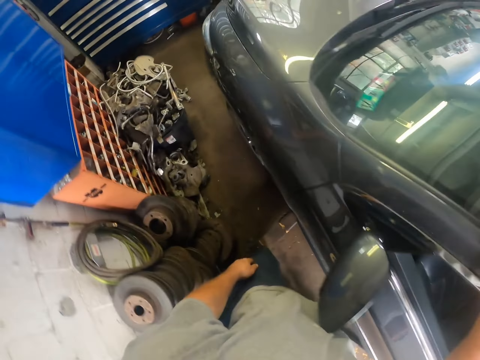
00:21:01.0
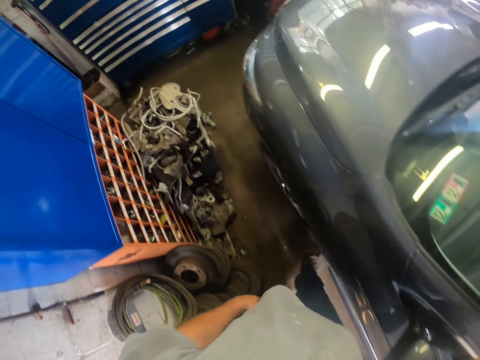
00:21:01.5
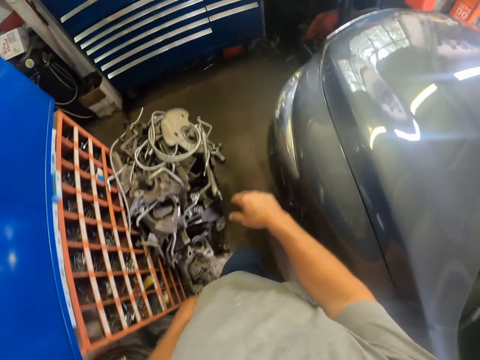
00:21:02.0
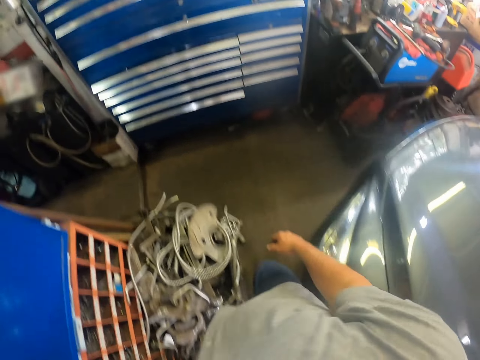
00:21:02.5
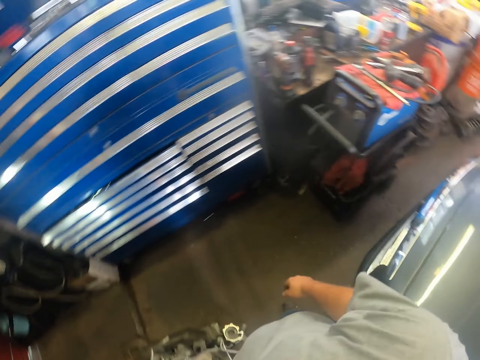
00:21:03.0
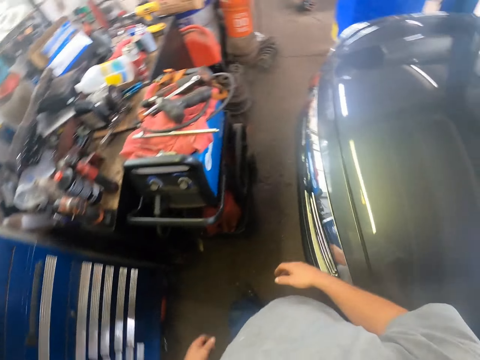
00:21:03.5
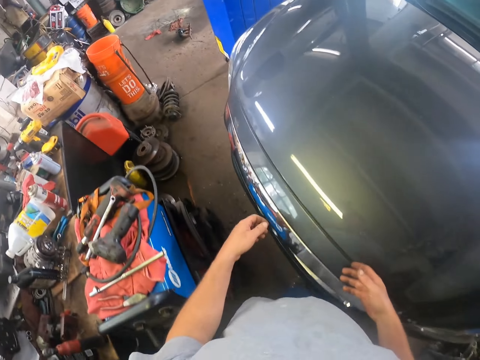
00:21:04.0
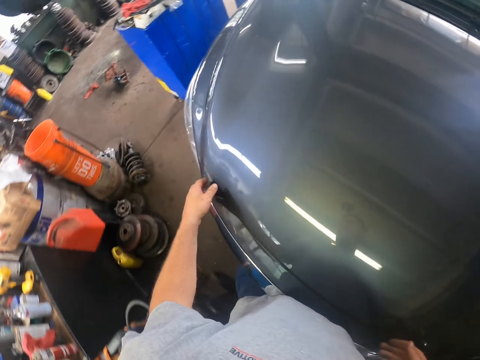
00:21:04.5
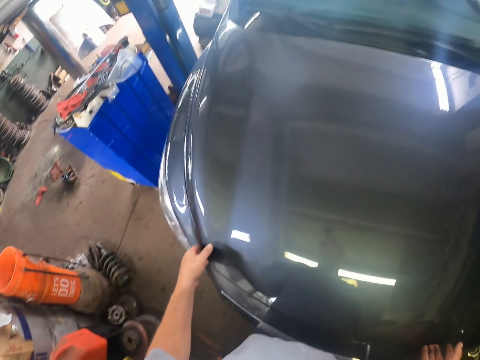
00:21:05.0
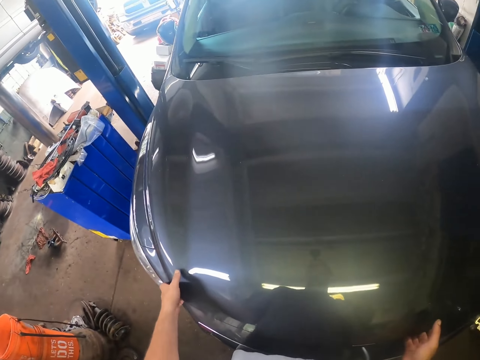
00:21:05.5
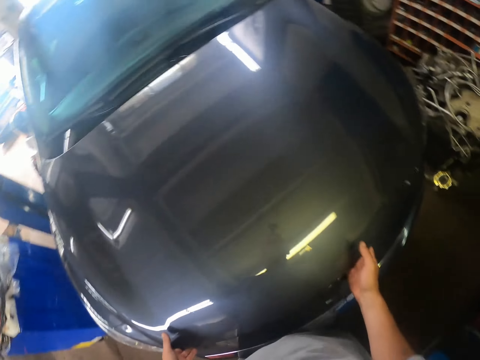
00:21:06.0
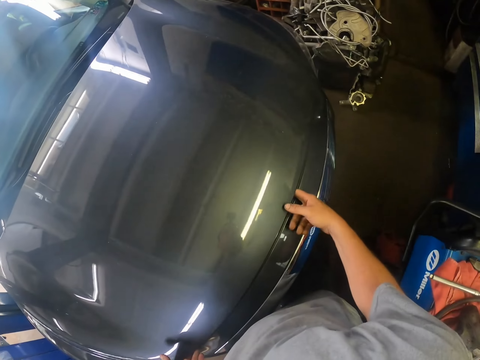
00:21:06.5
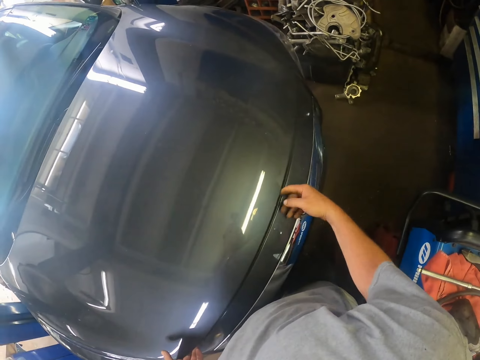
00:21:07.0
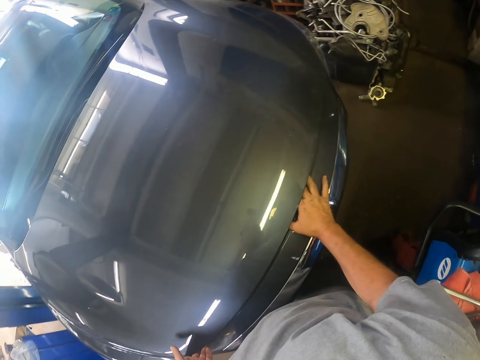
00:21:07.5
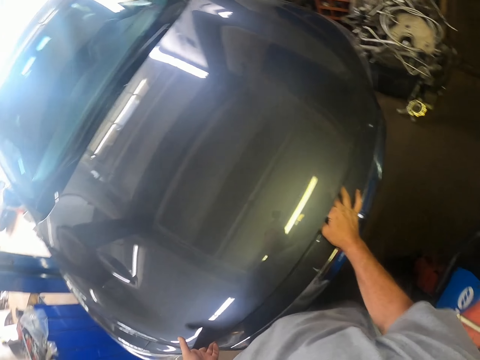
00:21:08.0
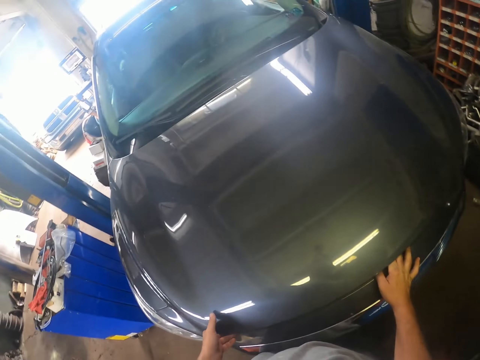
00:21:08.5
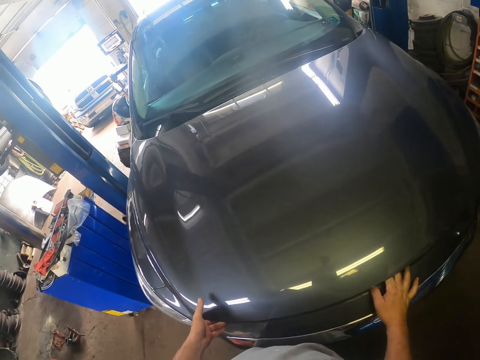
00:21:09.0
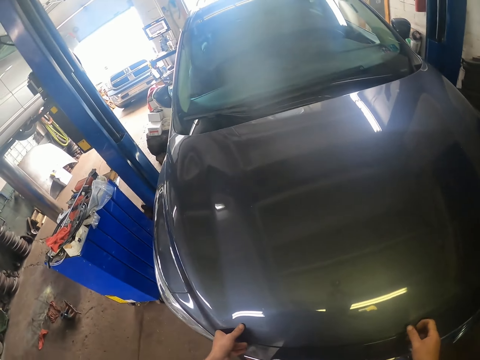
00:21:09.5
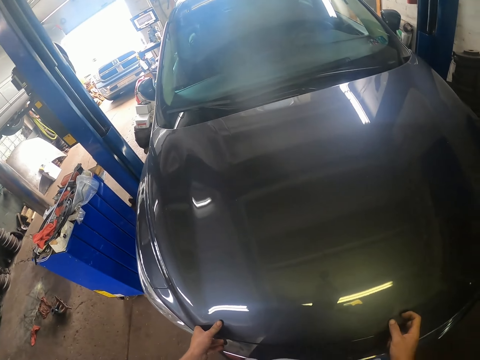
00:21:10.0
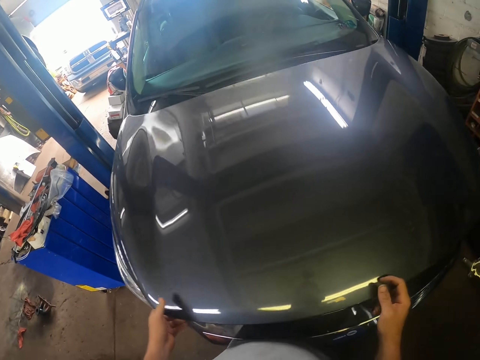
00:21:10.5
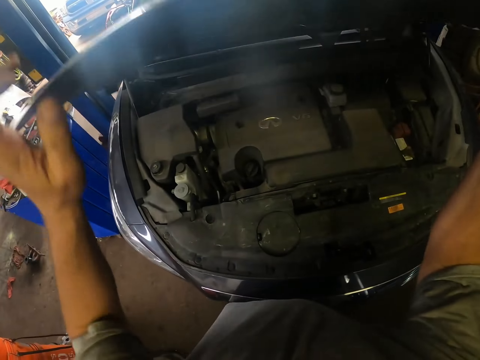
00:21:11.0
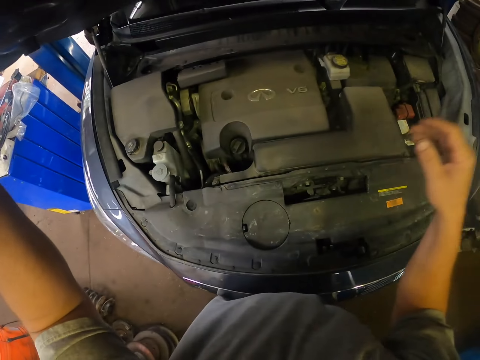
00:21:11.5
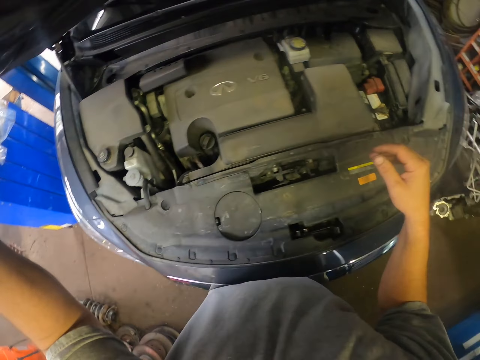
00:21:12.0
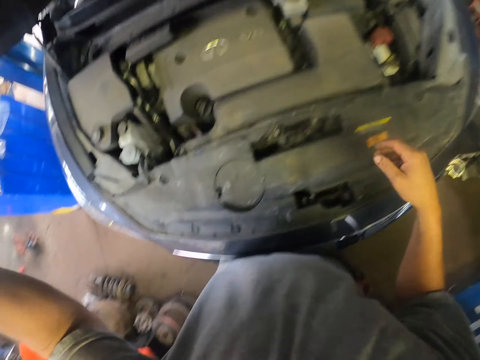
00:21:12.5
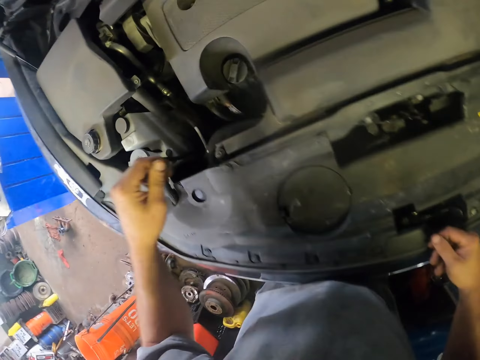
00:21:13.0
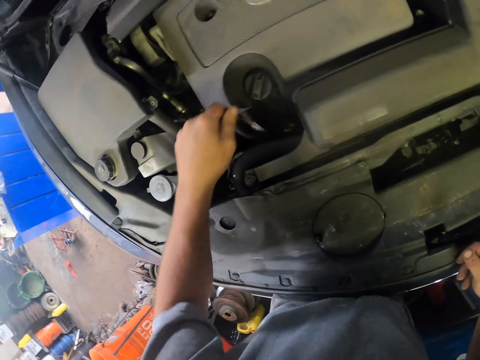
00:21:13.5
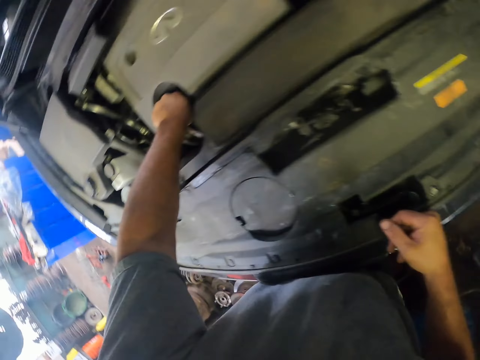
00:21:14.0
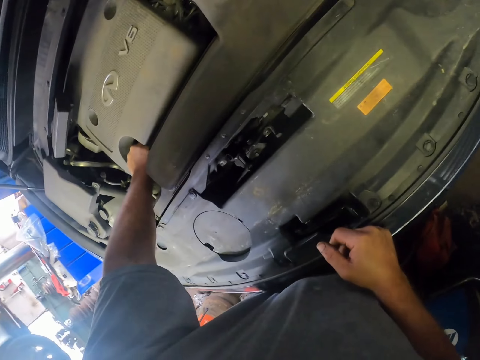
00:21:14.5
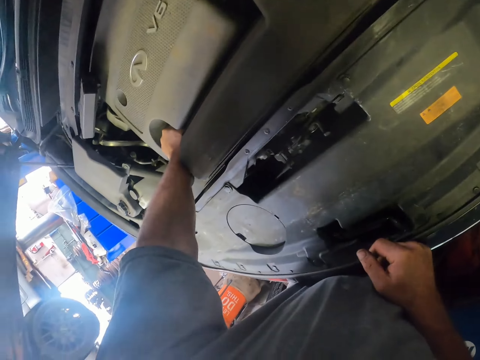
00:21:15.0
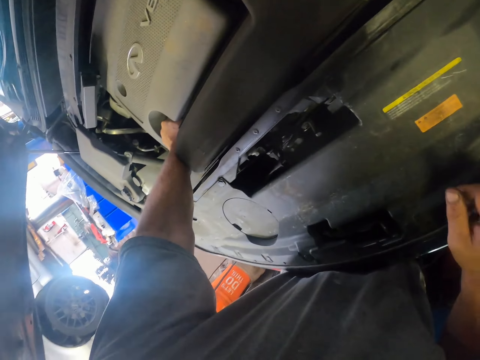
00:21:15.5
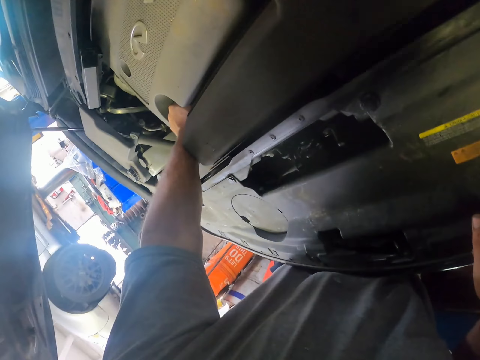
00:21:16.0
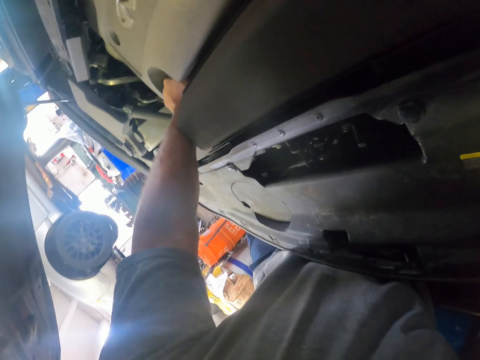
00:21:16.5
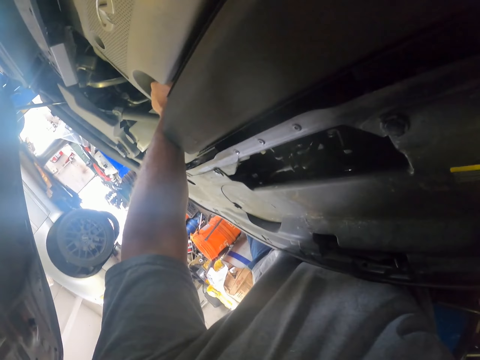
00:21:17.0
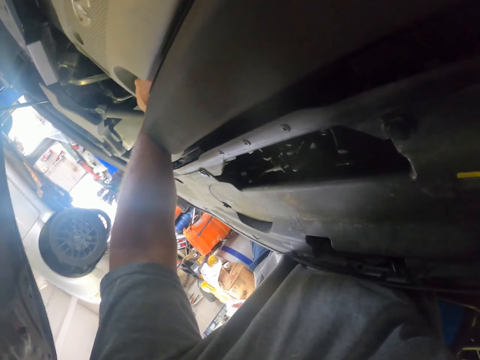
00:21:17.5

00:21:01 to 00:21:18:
The camera wearer opens the car bonnet. They turn something. They open the car refill cap.

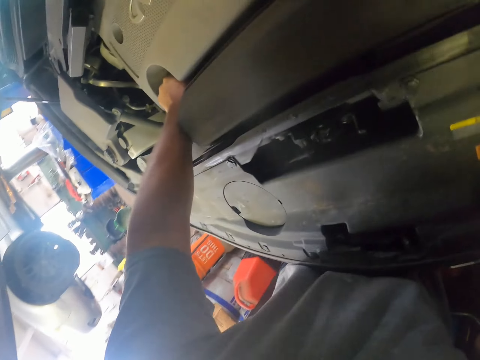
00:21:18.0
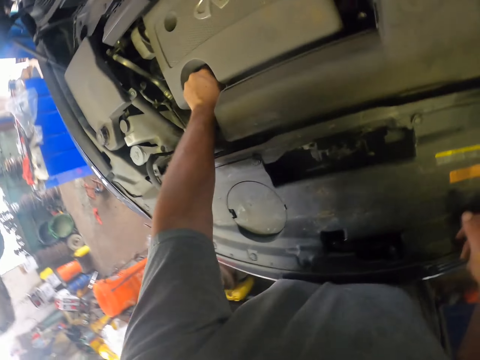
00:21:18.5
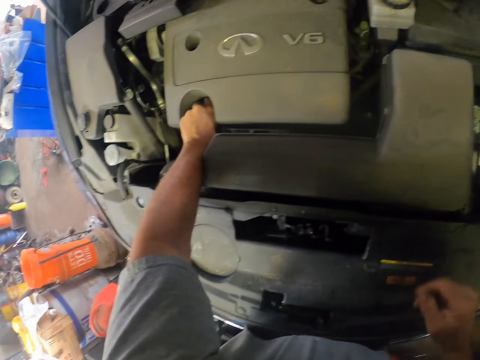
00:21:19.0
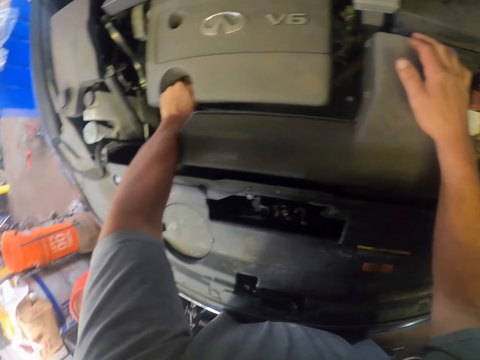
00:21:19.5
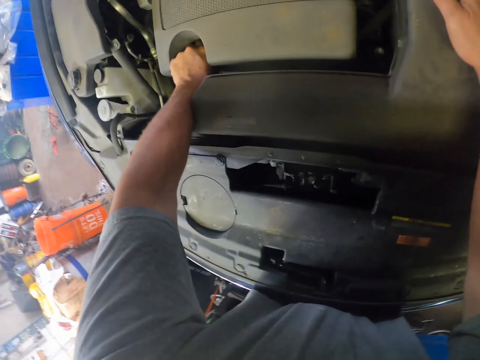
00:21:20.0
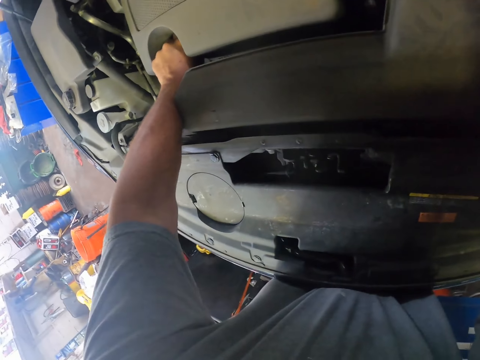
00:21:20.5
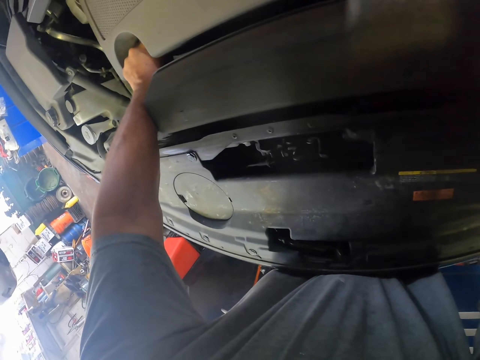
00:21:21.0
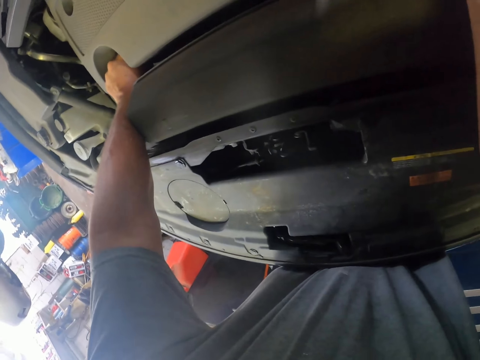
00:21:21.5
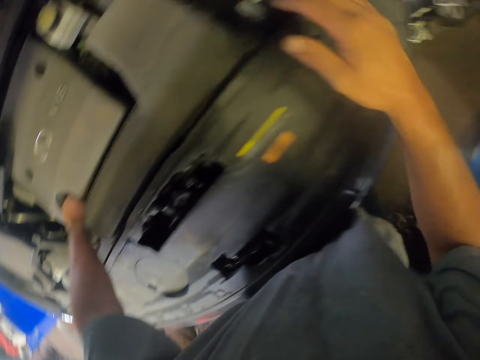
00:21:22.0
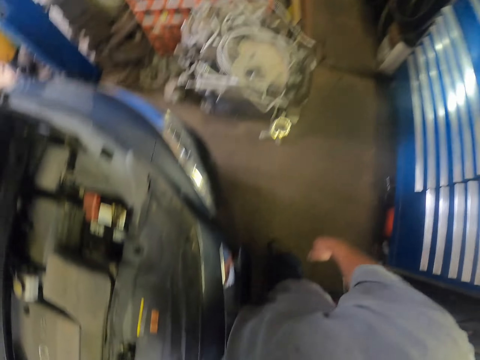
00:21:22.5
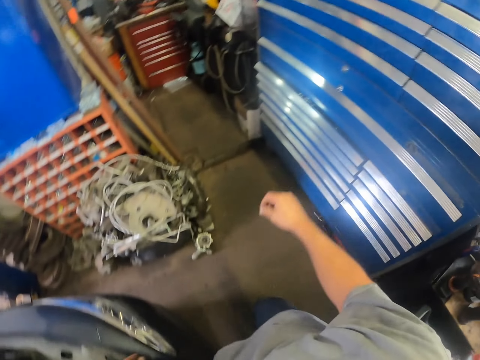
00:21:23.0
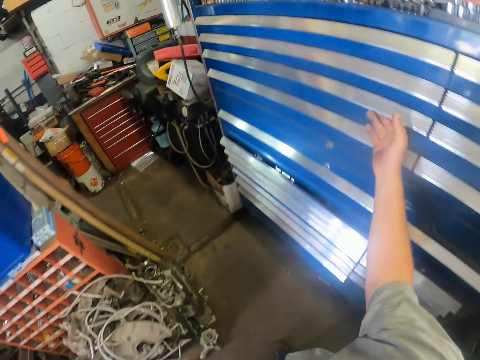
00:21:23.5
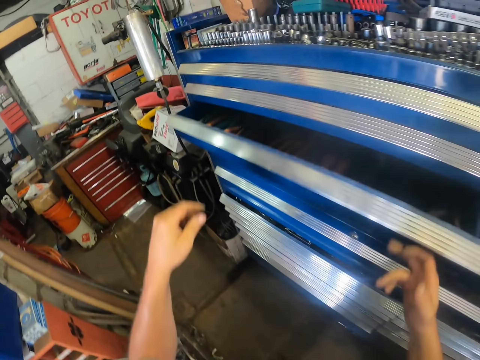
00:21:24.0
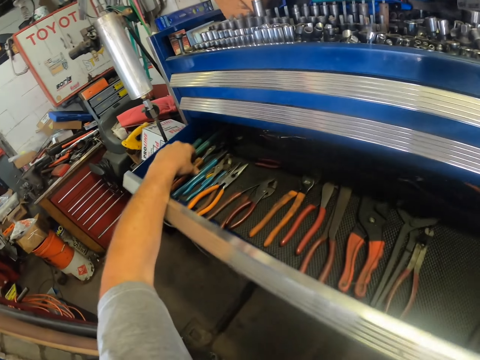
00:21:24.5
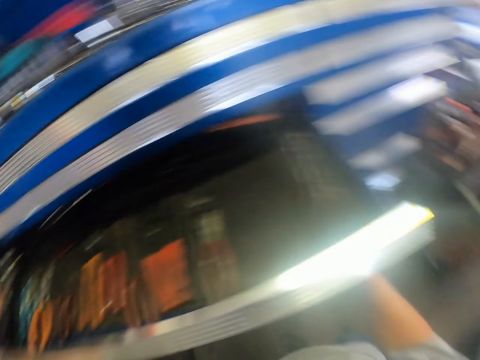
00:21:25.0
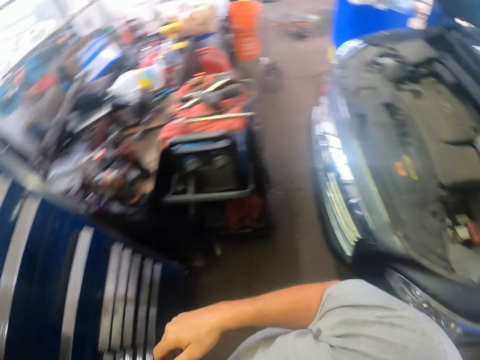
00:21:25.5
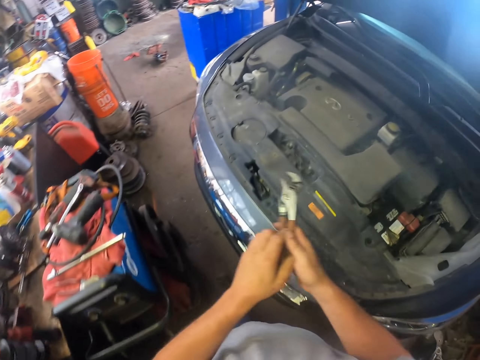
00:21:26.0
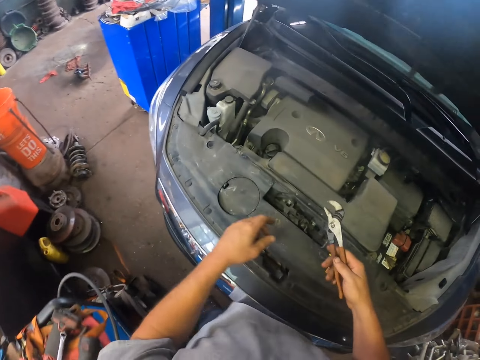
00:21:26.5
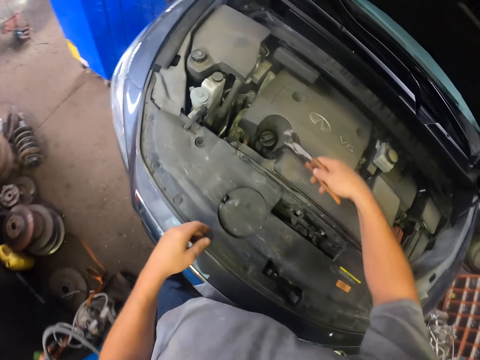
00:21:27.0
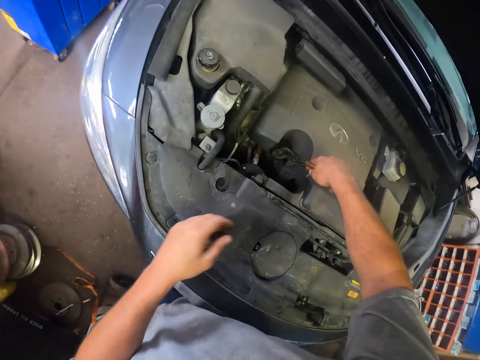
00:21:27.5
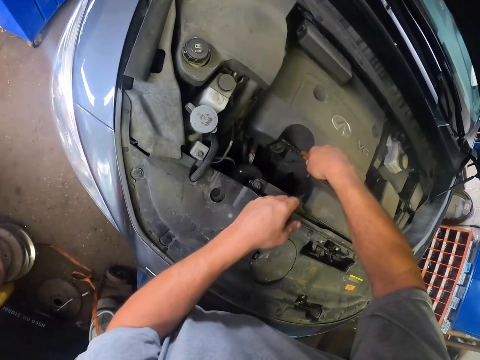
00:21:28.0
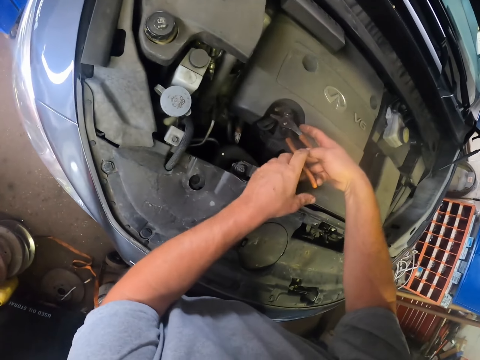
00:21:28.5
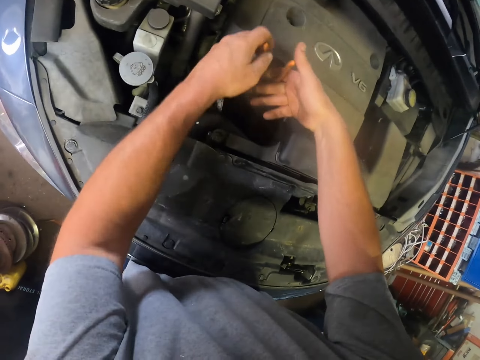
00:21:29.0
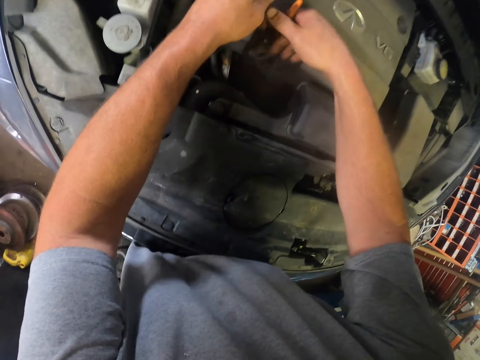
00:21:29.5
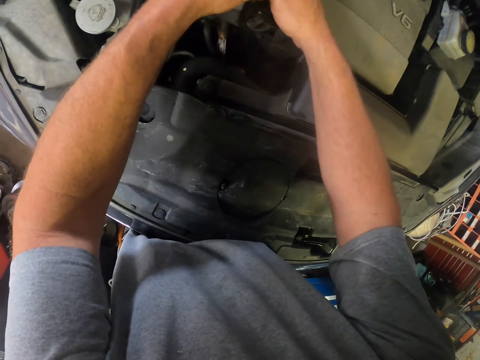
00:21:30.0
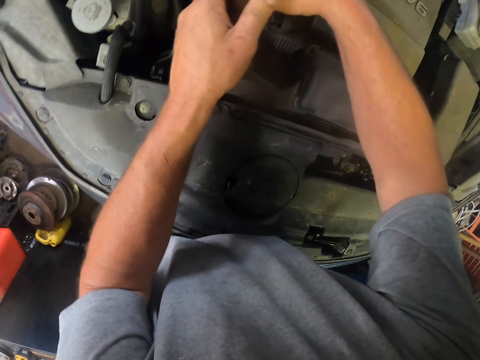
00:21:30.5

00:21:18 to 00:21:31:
The camera wearer opens the shelf. They pick up the spanner from the shelf. They open the car refill cap with the spanner.
